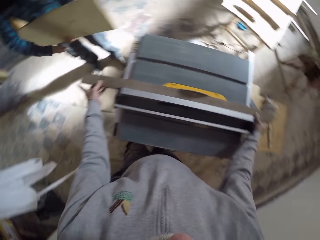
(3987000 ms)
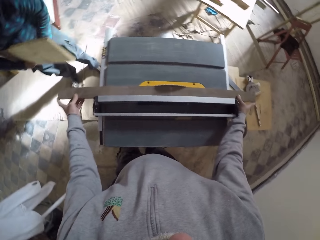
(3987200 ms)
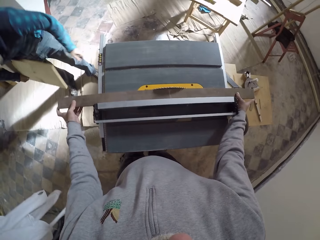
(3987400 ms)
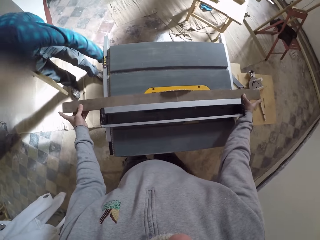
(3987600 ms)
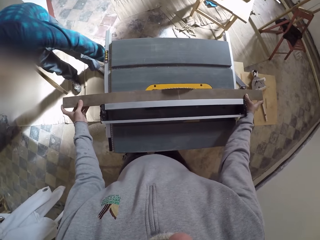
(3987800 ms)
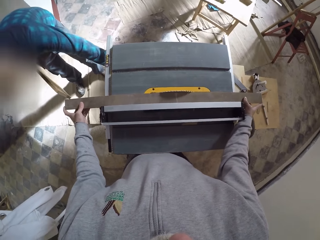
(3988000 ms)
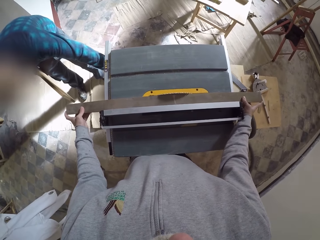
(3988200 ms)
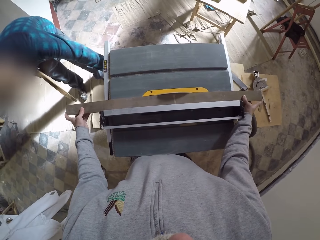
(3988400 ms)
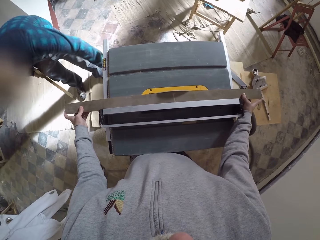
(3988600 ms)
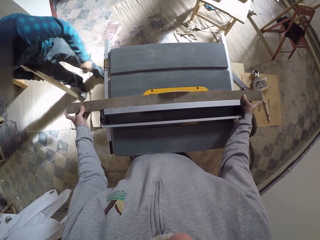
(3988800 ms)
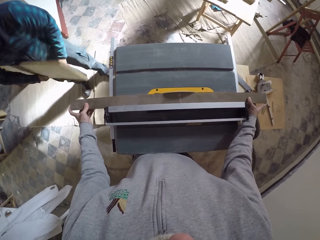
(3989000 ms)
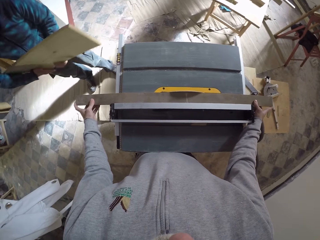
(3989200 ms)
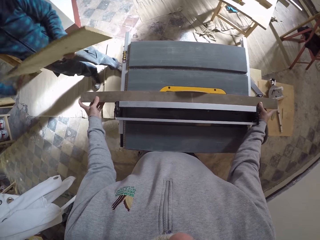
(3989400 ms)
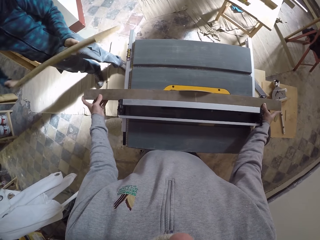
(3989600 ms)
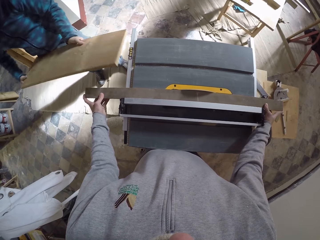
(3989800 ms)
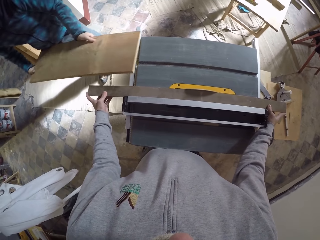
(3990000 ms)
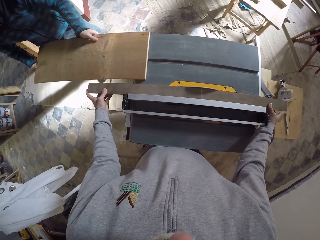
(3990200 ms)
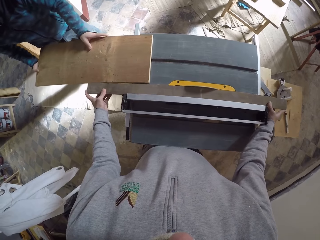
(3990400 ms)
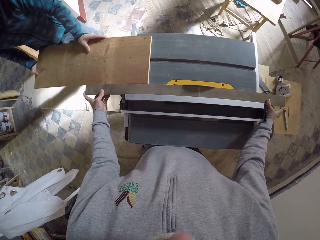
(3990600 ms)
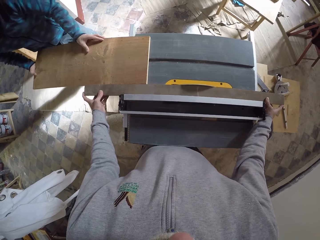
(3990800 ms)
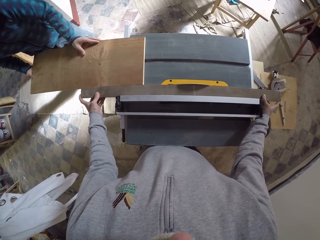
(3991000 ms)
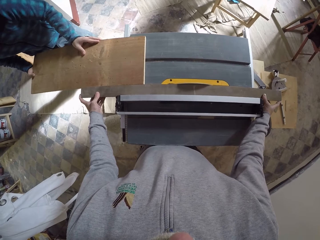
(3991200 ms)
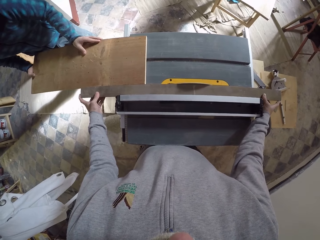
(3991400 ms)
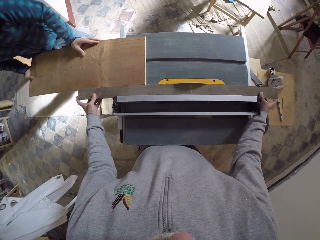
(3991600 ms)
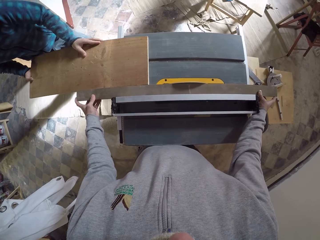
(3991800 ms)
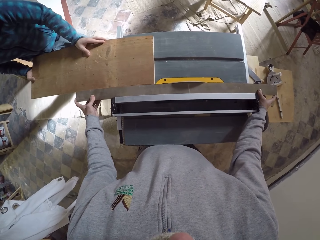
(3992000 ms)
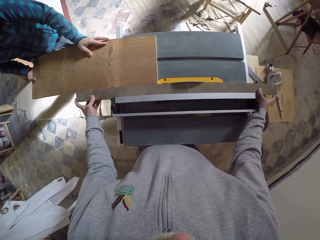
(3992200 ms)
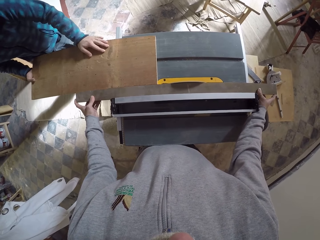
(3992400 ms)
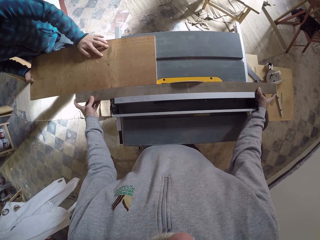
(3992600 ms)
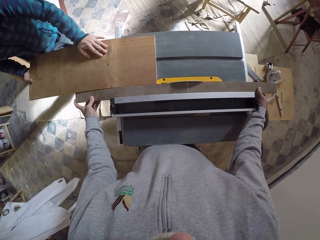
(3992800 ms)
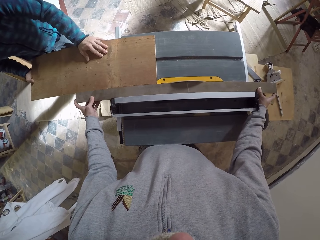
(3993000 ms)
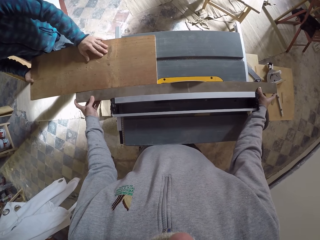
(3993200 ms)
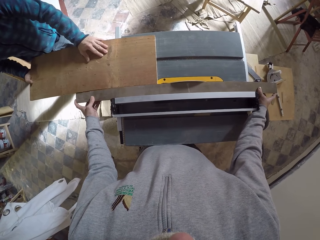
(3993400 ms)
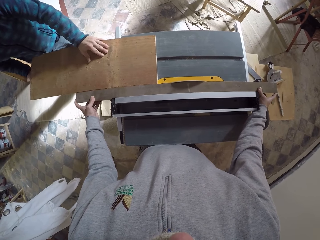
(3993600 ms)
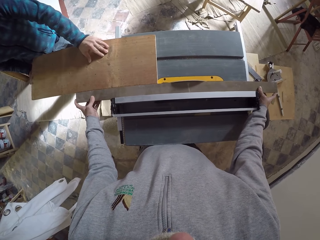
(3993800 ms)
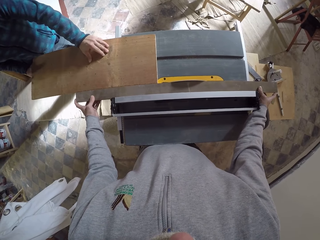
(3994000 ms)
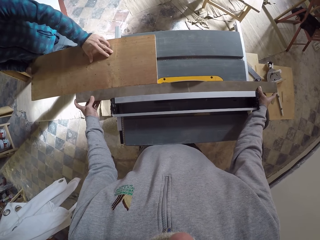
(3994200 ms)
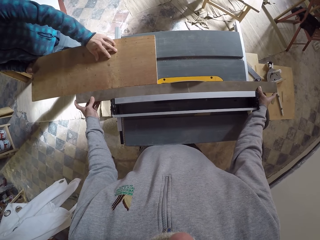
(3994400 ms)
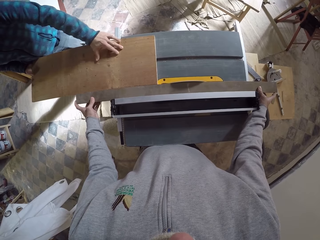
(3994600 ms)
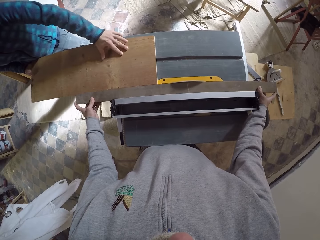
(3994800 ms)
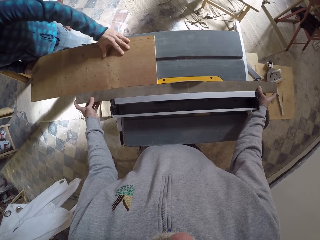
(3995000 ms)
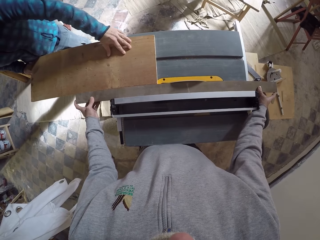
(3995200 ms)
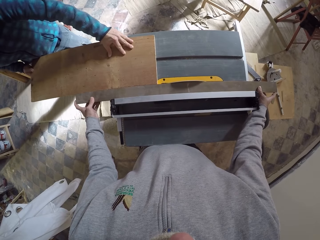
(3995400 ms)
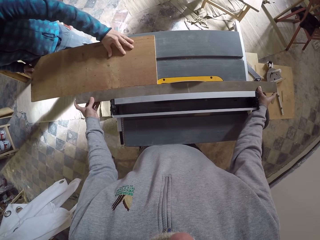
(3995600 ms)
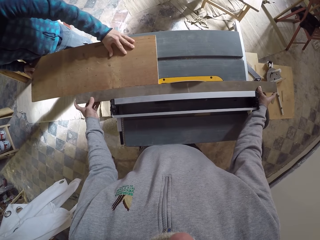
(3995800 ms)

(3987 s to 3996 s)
The man turns on the table saw with his left hand. He pushes the larger wooden plank through the table saw blade.

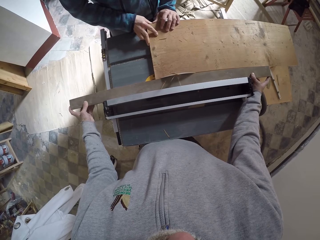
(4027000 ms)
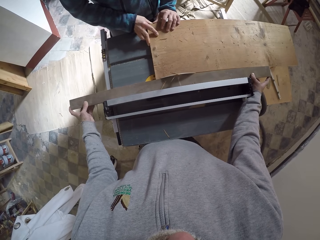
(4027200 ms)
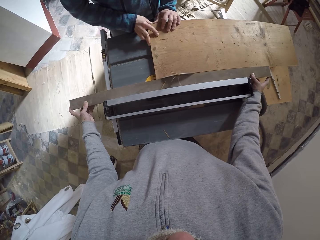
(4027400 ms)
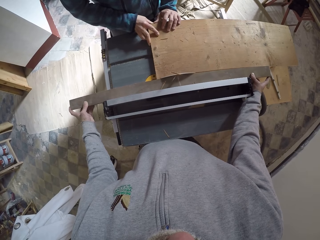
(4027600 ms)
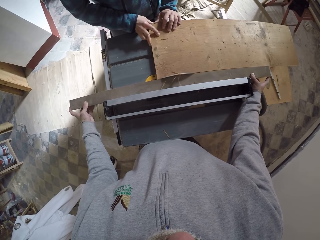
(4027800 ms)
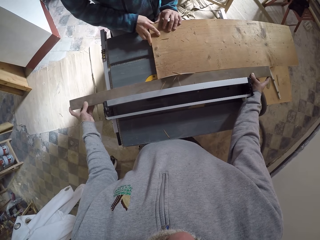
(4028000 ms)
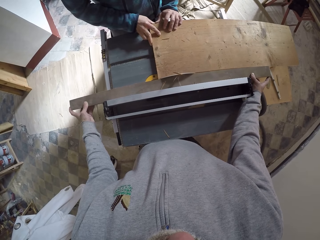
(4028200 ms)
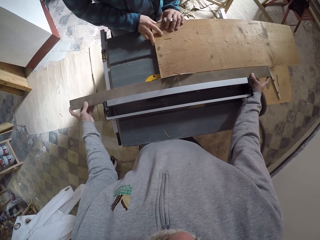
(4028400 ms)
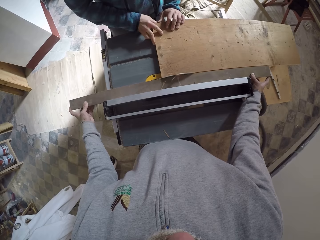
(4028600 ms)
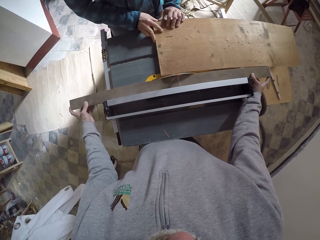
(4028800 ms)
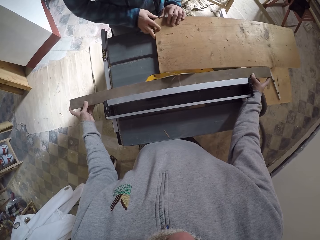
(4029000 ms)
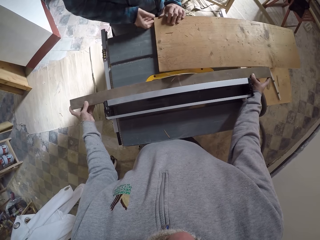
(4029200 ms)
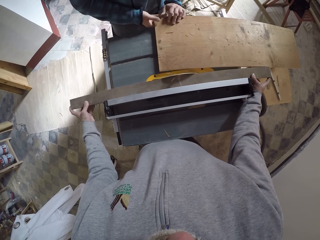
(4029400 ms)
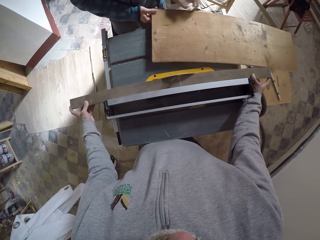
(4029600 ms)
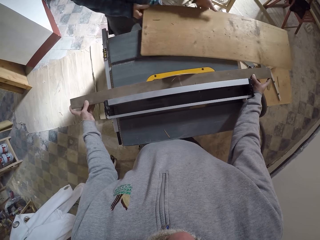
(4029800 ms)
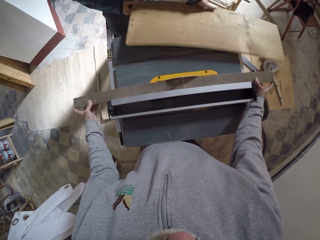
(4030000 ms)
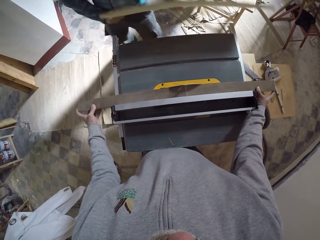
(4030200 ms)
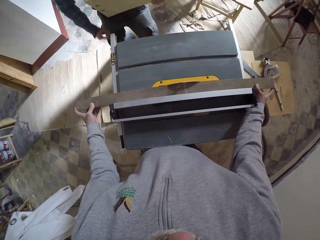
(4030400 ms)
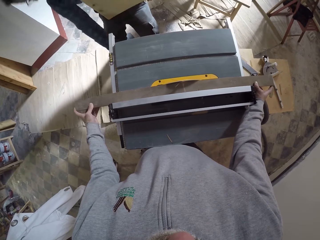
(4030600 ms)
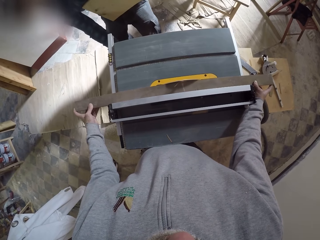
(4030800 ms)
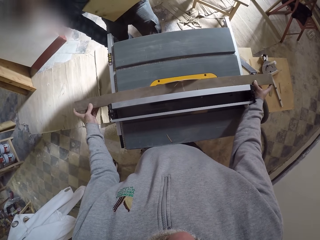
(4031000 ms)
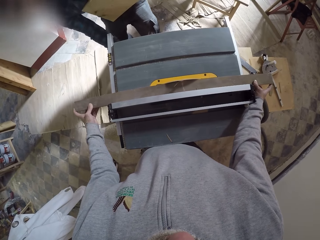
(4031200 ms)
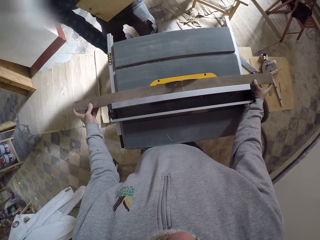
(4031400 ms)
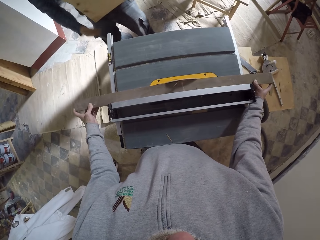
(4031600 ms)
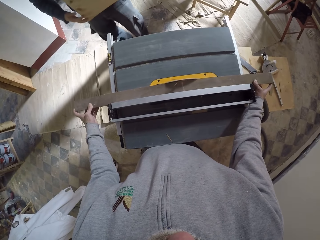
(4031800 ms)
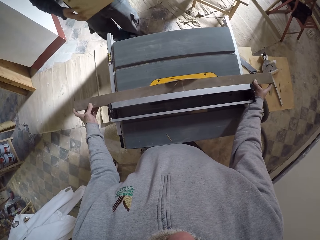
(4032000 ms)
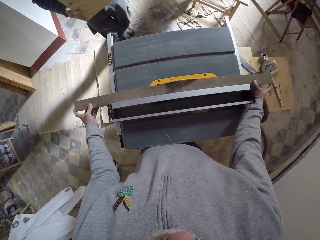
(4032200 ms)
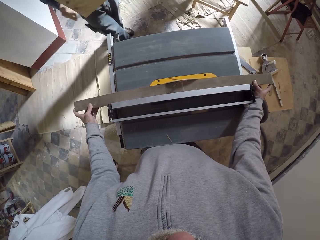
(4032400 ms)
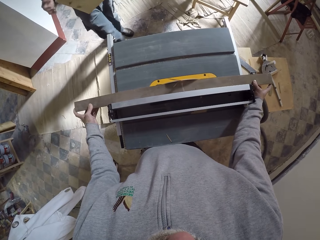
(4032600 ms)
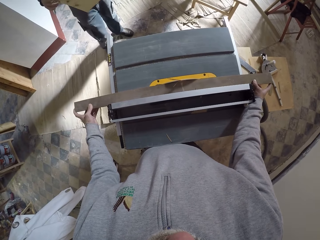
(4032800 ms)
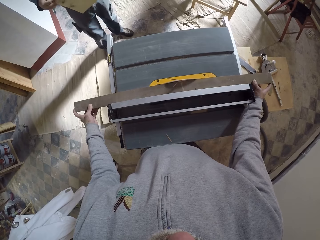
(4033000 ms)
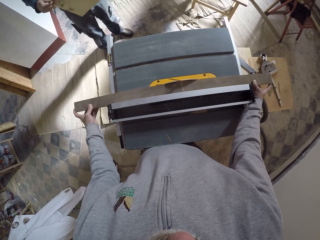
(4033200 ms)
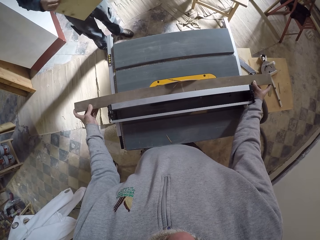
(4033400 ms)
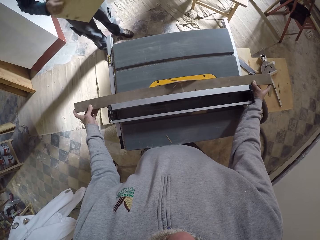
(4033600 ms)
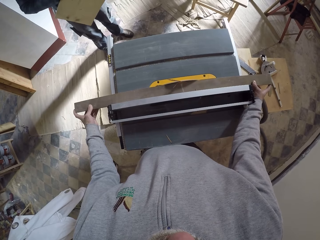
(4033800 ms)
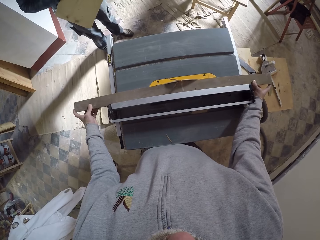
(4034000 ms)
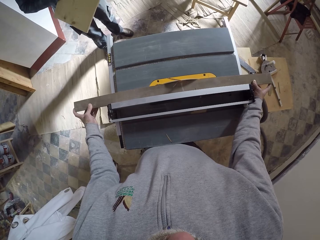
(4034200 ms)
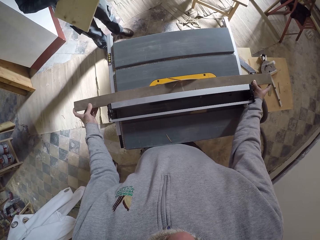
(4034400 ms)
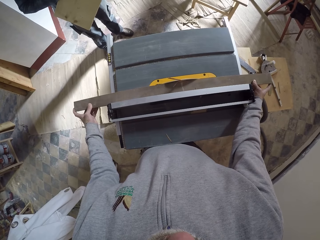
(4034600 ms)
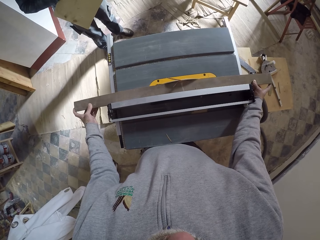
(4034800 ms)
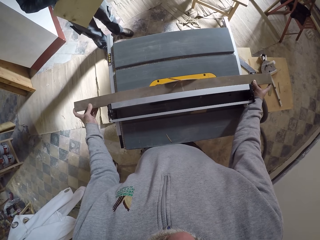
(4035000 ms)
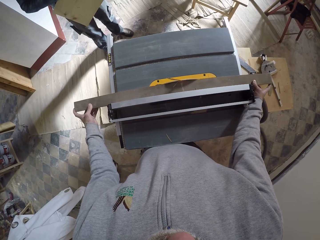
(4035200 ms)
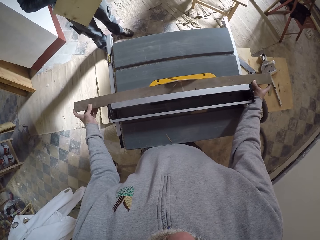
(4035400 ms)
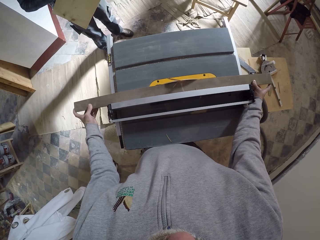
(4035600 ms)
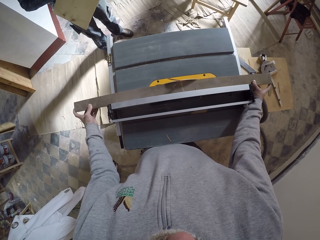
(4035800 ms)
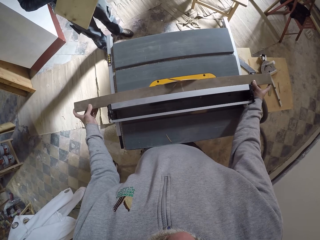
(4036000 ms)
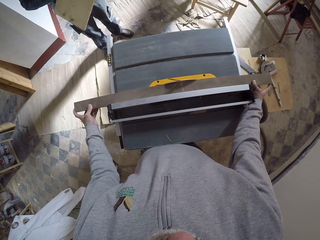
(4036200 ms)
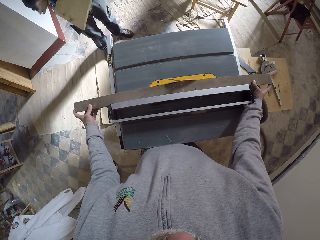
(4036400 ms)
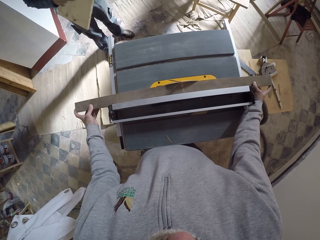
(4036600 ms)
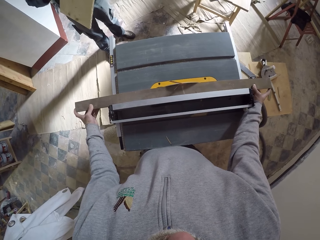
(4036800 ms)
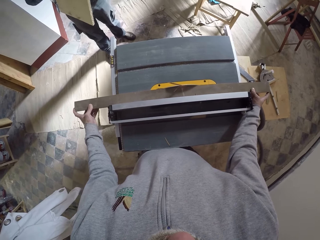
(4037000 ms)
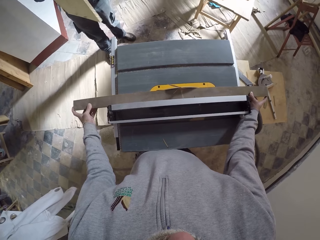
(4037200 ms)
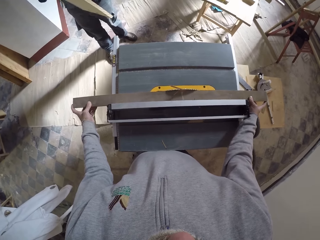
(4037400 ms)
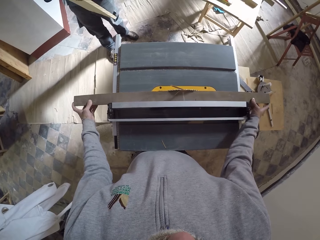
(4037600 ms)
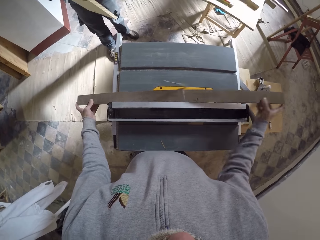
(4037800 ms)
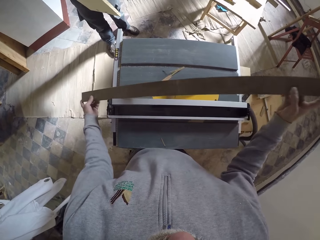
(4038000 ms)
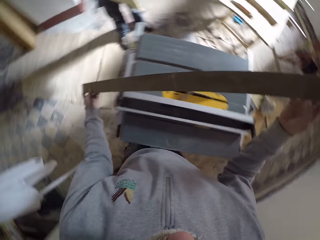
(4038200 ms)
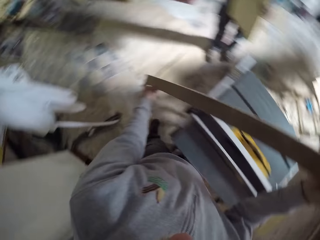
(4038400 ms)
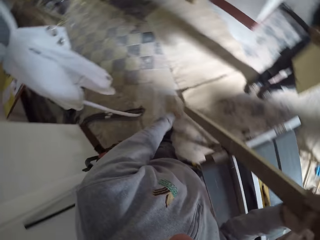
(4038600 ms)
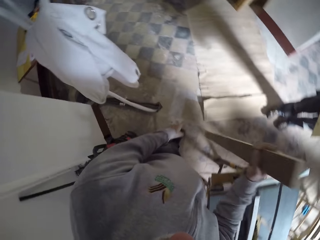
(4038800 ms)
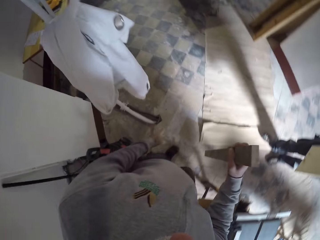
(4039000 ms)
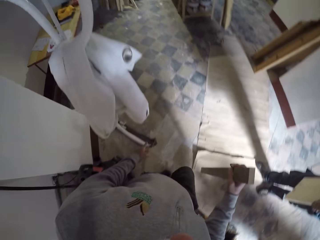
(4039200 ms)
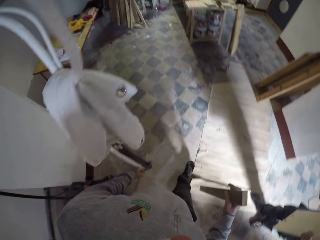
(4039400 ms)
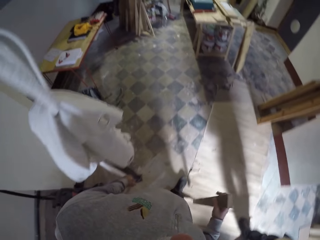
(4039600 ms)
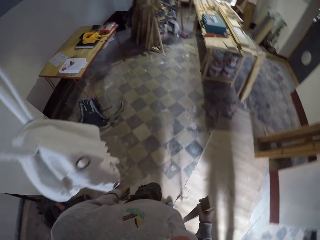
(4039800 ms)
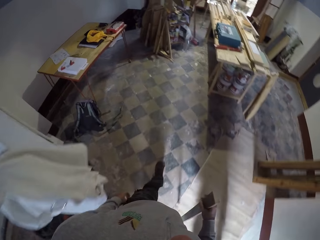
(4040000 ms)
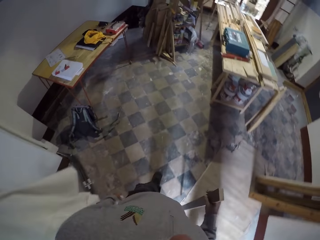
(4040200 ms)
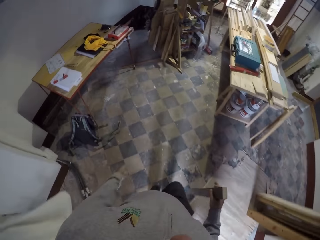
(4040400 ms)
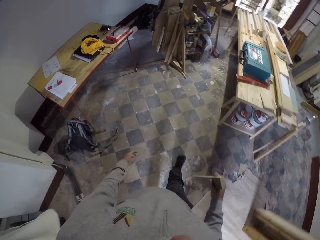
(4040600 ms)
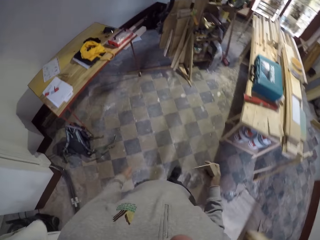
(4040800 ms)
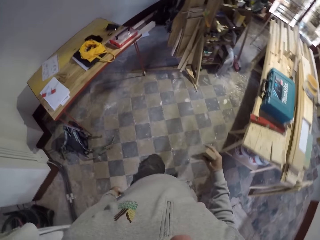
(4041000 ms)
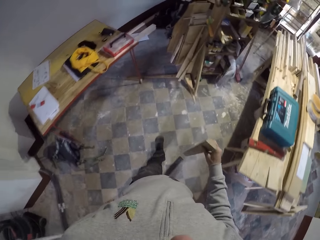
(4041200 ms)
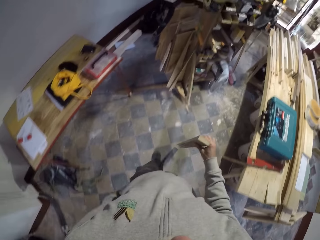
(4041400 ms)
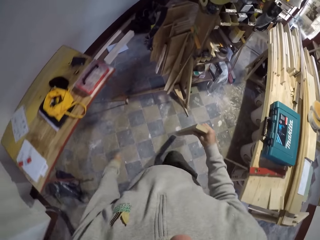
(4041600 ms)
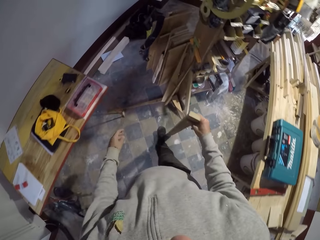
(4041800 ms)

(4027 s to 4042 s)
The man removes the larger plank from the table saw with both hands. He turns off the table saw with his right hand. The camera wearer removes the smaller wooden plank from the table saw with both hands. They lift the wood and walk around the room.
